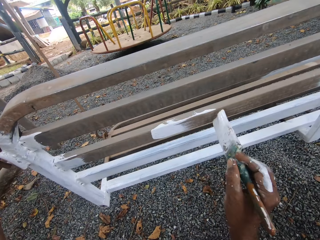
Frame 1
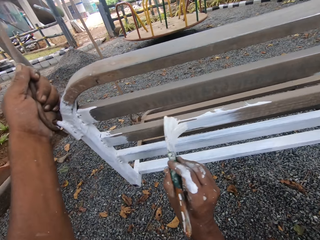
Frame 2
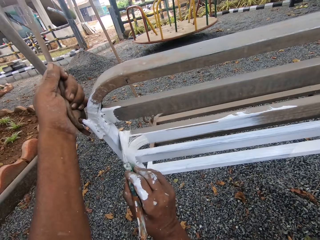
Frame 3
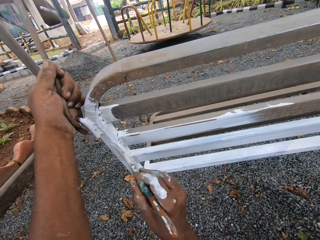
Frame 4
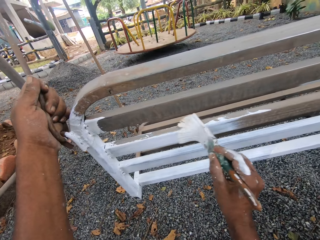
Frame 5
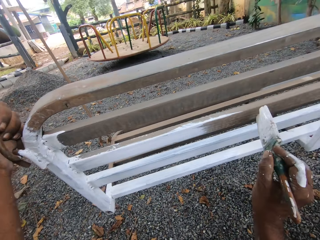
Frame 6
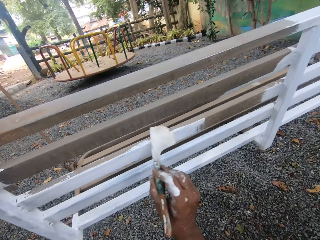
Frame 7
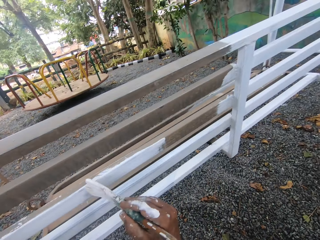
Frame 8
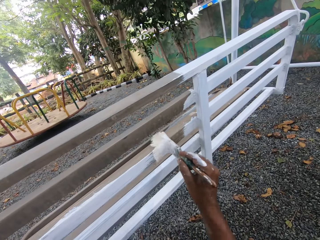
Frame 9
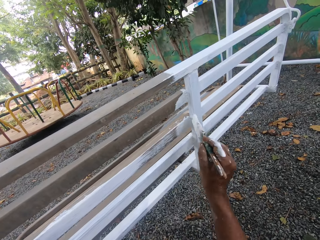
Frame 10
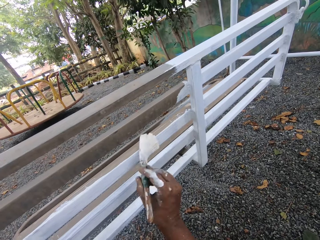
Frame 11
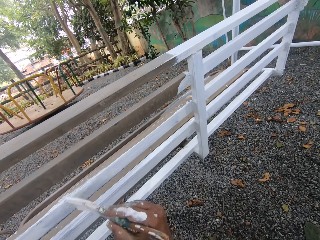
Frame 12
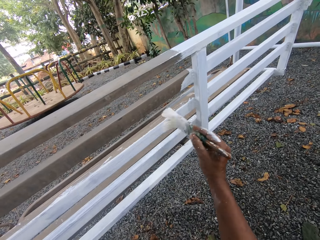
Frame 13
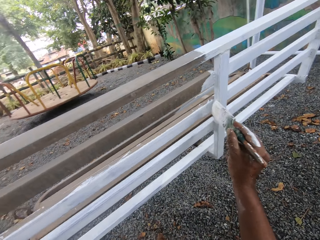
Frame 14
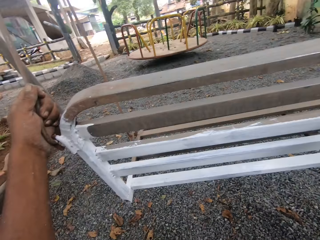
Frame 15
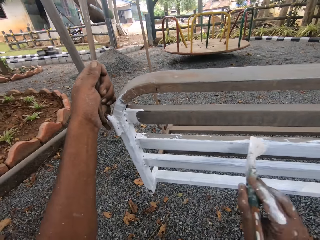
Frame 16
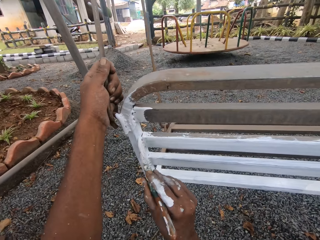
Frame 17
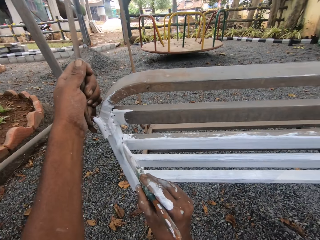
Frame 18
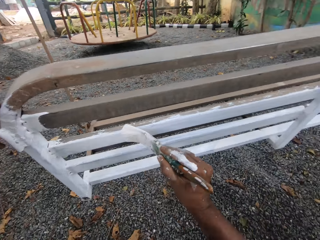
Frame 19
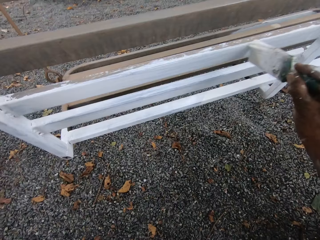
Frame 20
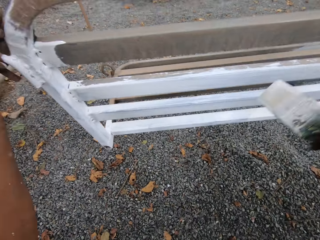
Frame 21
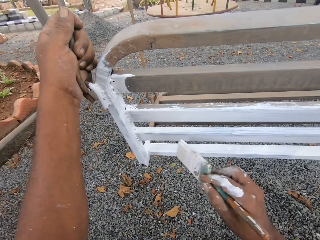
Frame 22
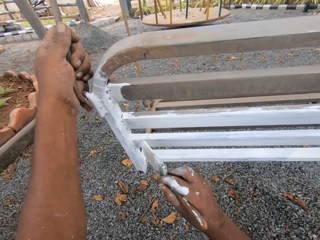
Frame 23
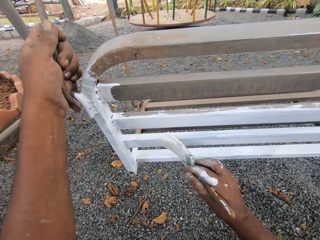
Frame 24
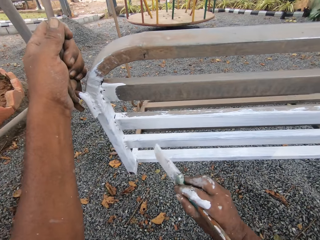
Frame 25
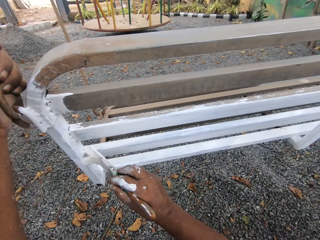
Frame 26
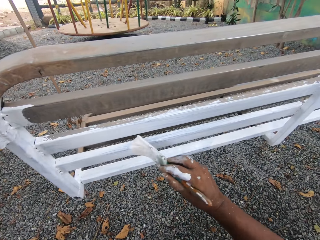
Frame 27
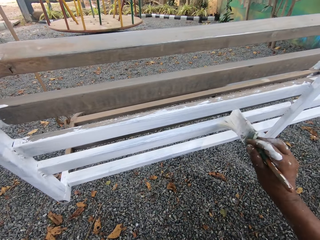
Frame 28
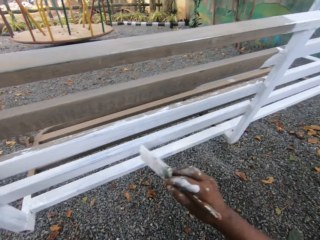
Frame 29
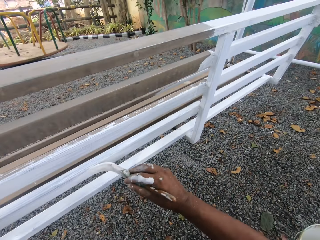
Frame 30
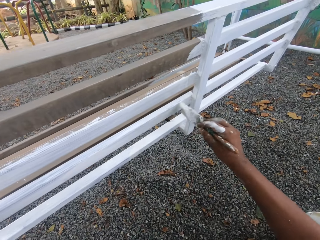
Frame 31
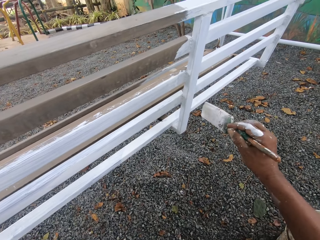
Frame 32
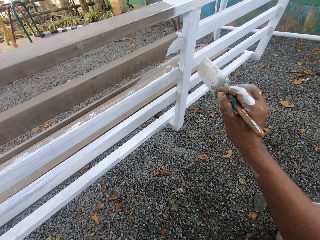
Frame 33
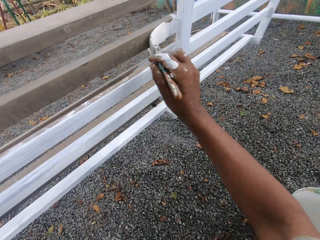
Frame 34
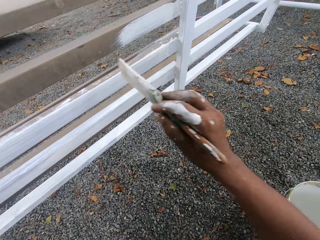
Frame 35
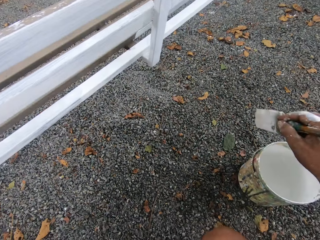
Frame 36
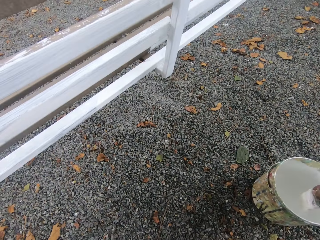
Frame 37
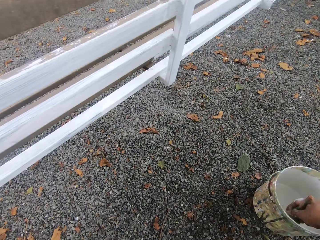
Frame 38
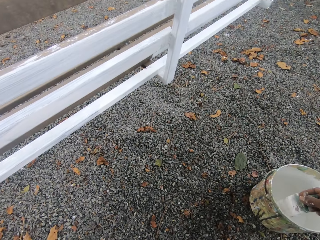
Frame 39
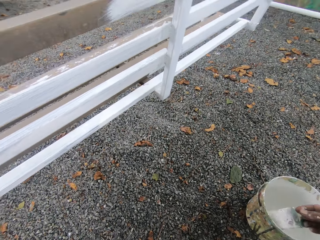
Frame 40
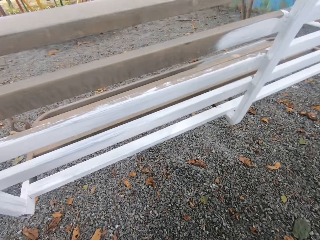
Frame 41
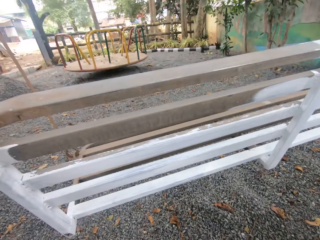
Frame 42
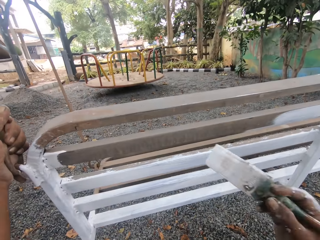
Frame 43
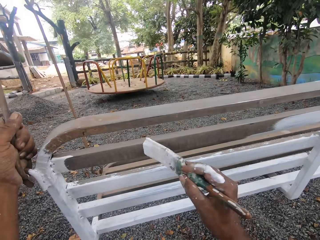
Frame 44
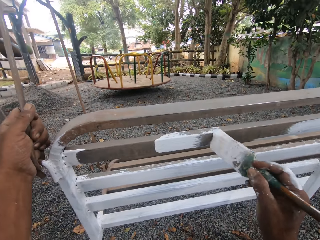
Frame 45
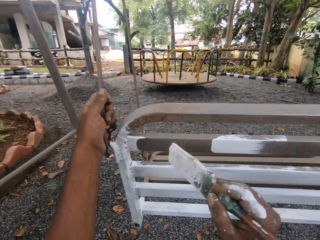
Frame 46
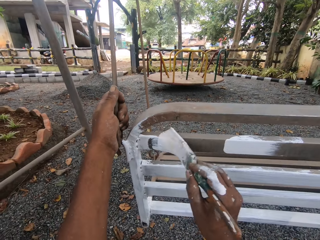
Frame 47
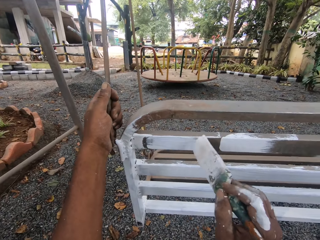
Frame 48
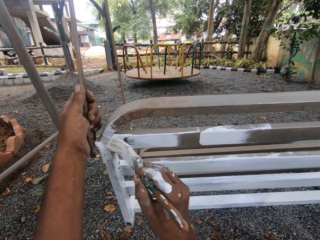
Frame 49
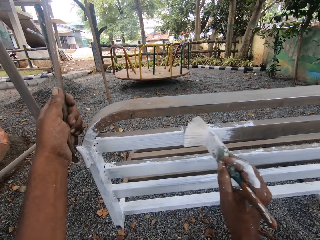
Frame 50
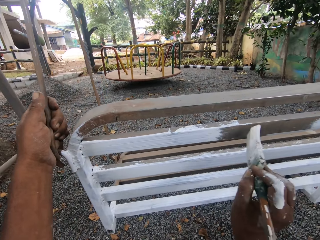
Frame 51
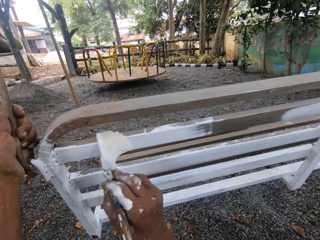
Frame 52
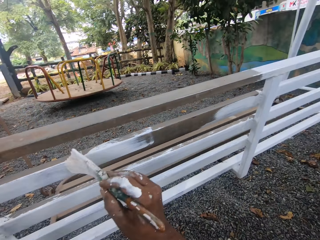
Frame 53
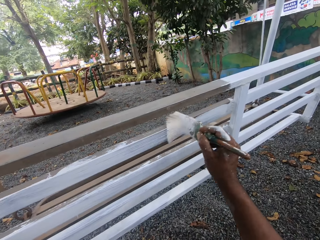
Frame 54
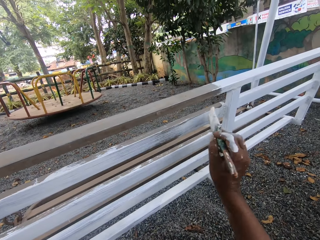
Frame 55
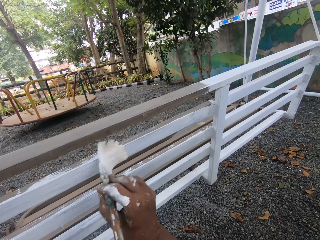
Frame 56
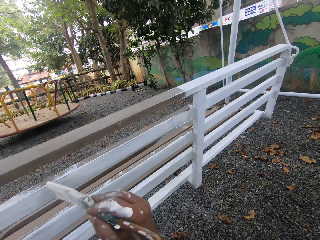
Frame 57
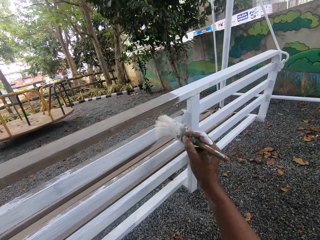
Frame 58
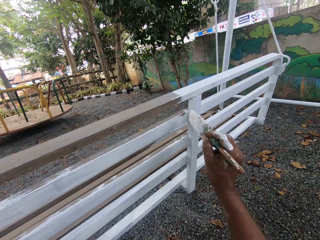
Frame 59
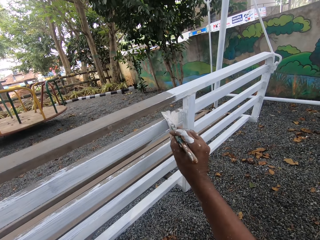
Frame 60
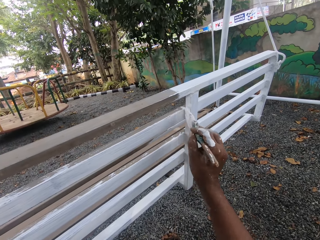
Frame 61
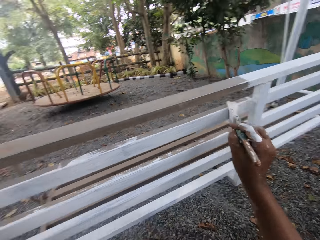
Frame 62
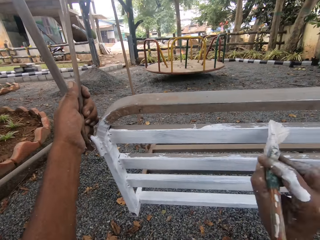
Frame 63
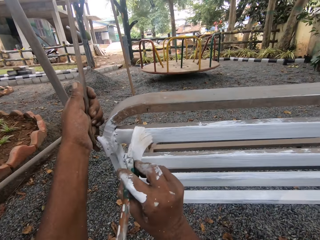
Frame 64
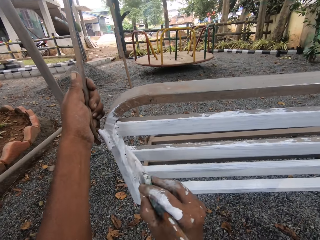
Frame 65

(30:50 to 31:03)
The camera wearer paints the swing chair seat with the paint brush in his right hand. He dips the paint brush into the can of paint on the ground. He paints the swing chair seat with the paint brush in his right hand.

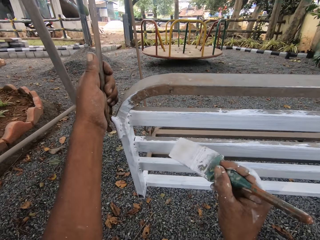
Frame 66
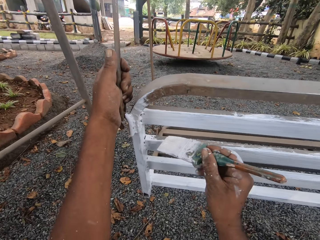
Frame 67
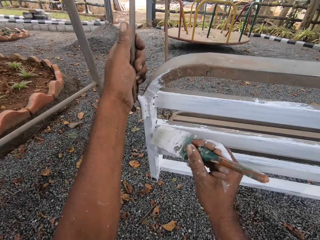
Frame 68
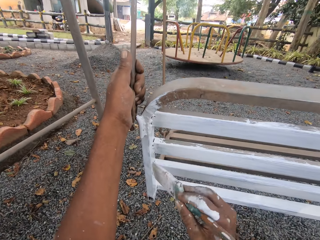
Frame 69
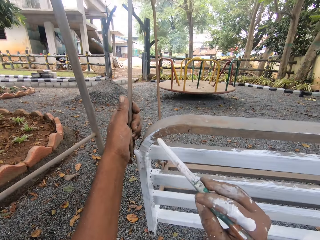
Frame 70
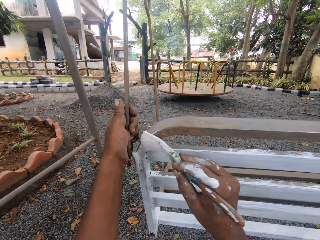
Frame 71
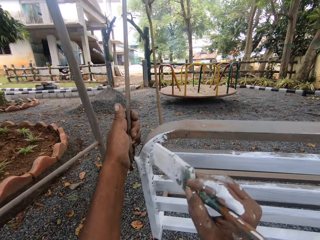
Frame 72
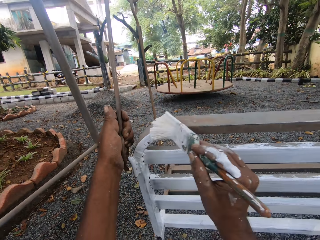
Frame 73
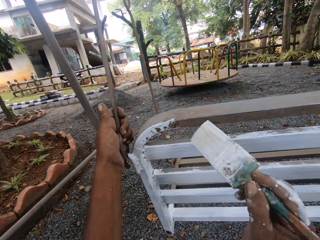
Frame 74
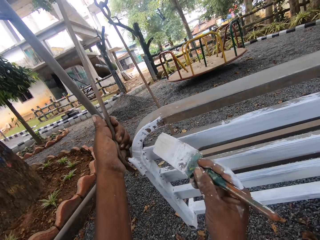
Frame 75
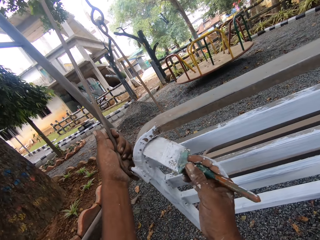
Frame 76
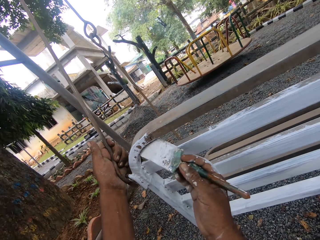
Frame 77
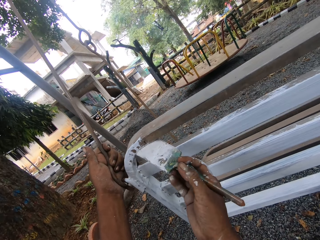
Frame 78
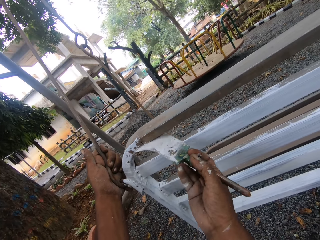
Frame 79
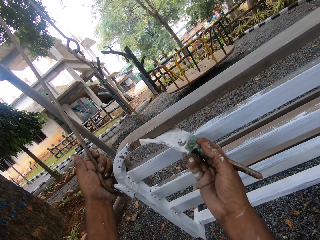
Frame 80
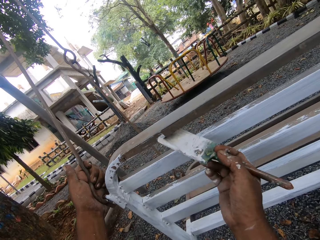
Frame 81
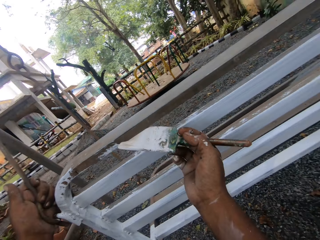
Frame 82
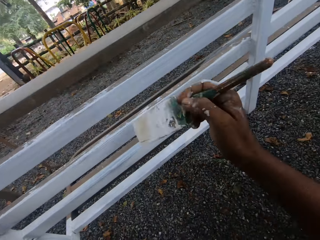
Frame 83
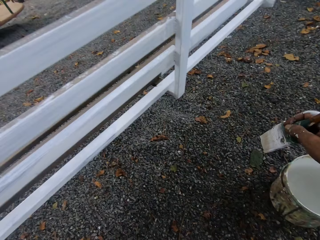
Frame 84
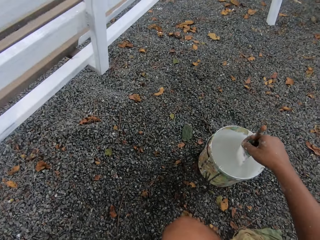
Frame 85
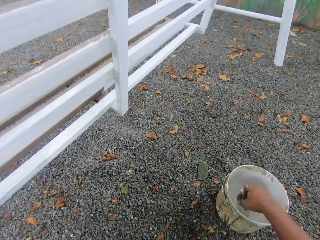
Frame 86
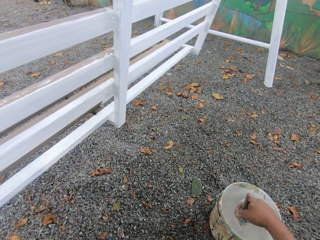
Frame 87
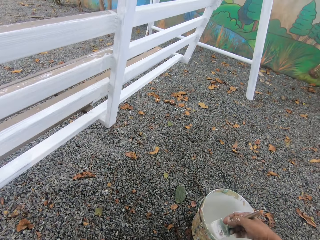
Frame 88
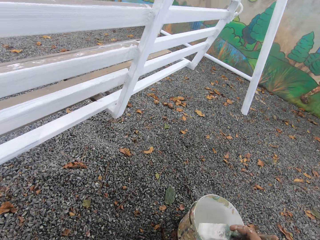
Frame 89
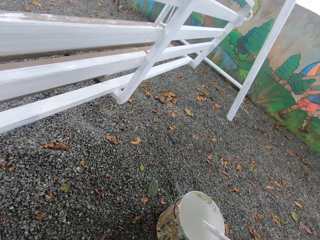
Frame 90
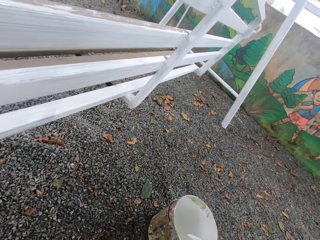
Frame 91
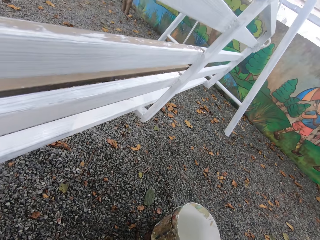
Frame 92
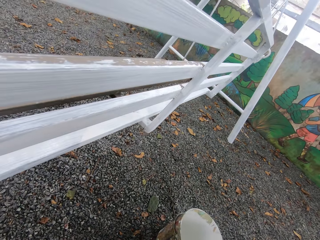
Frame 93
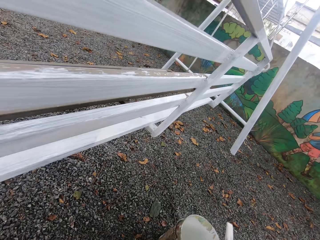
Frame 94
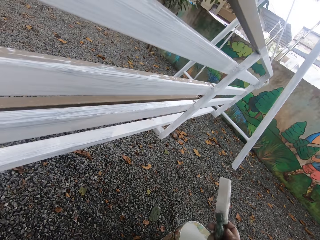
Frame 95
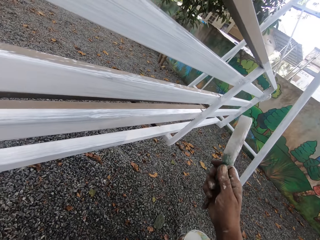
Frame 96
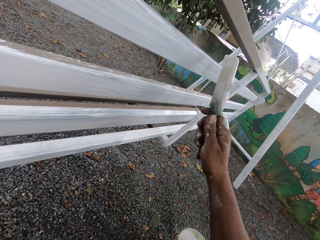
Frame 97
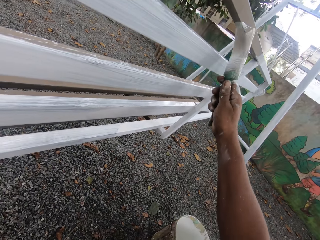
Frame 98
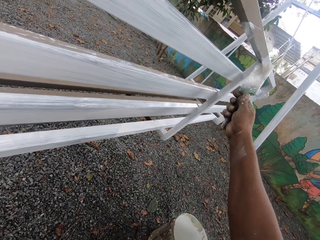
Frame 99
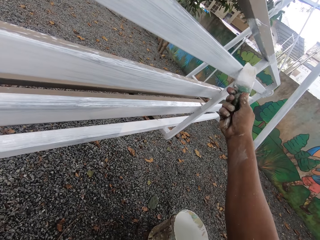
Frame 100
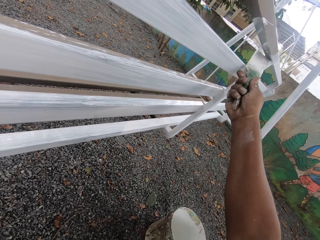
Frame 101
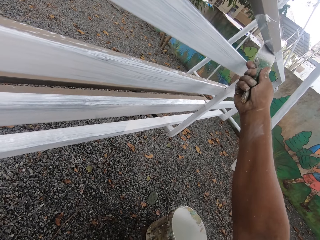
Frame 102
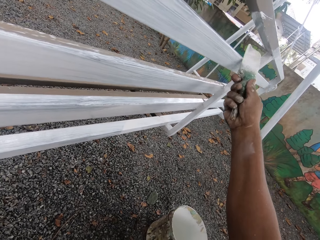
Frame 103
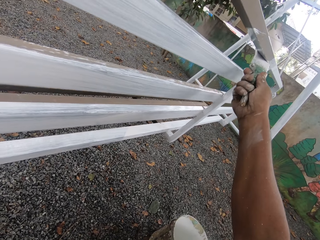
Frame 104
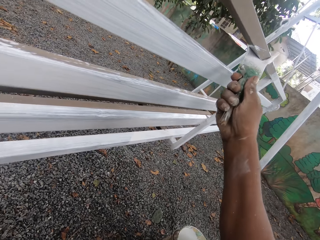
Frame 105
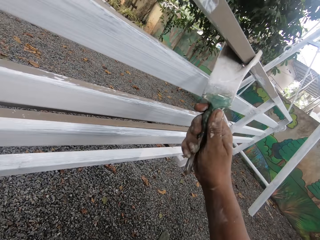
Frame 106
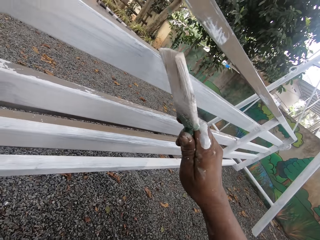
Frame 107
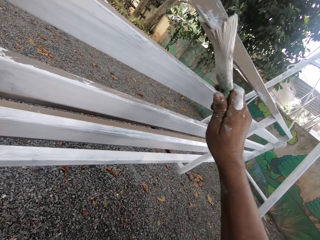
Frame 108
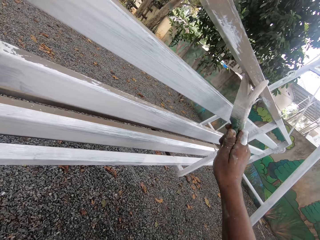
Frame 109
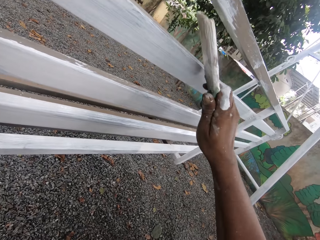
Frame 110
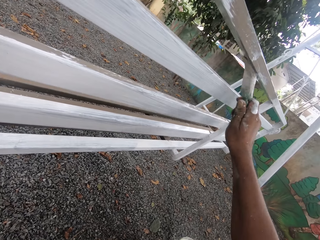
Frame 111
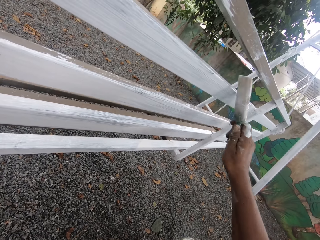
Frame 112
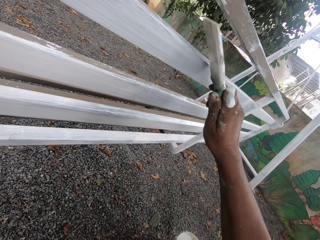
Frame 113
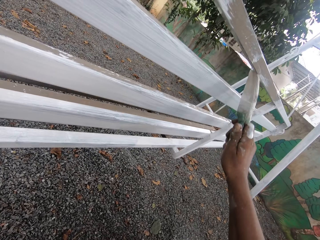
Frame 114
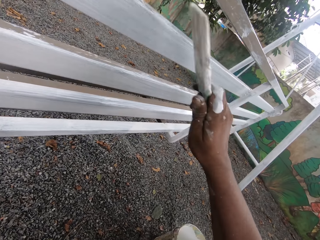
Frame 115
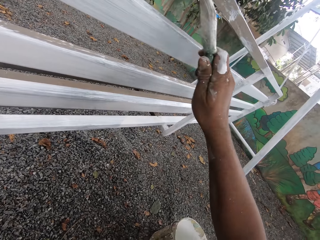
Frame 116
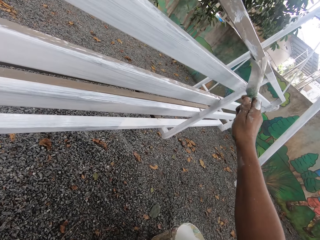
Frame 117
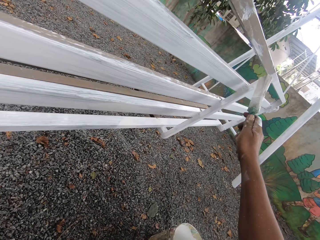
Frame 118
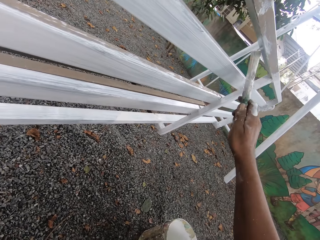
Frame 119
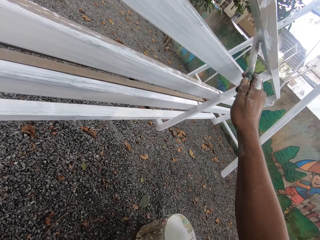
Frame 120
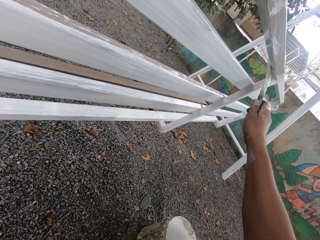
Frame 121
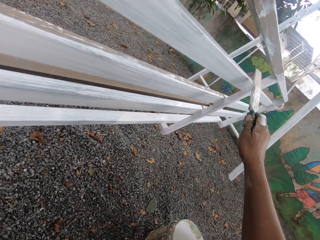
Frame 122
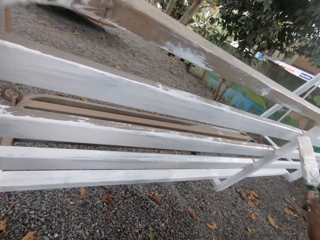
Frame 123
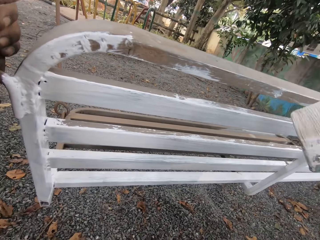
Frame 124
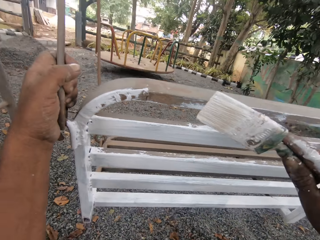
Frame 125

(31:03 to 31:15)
The camera wearer dips the paint brush into the can of paint on the ground. He paints the swing chair seat with the paint brush in his right hand.
